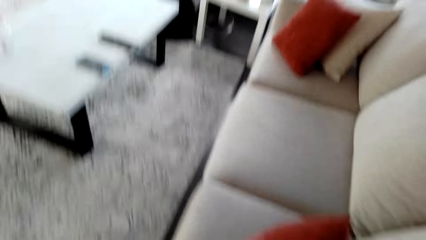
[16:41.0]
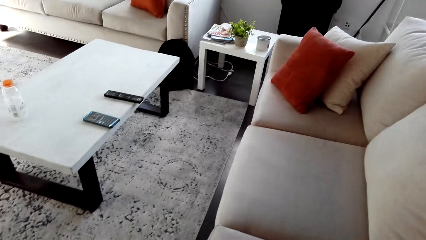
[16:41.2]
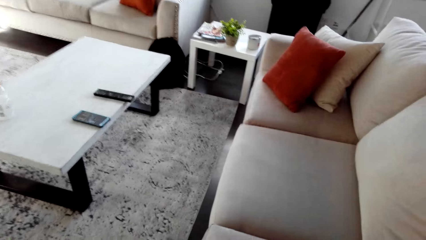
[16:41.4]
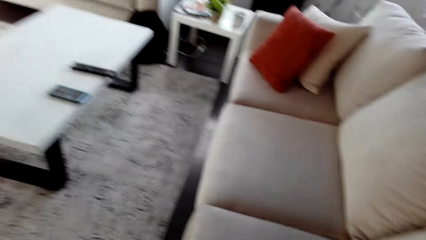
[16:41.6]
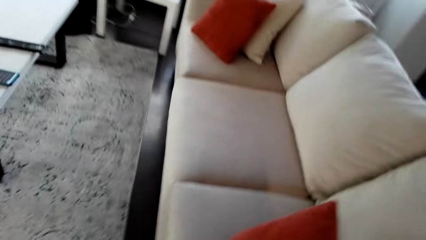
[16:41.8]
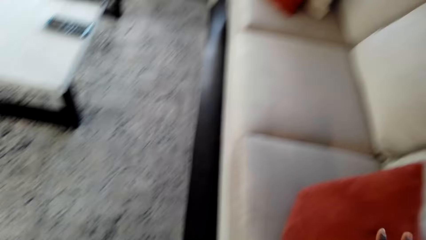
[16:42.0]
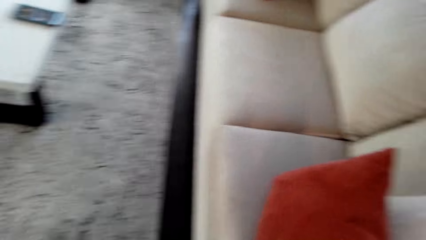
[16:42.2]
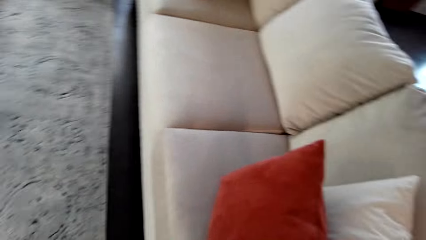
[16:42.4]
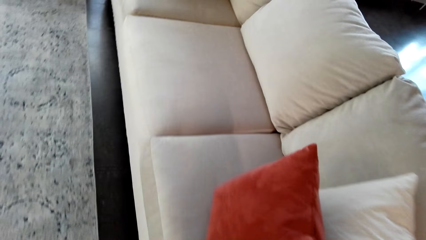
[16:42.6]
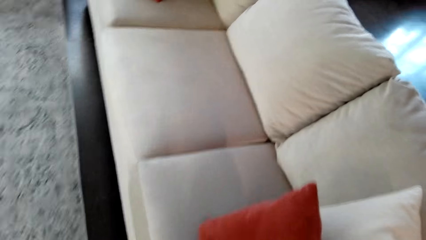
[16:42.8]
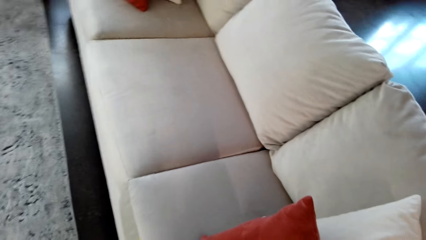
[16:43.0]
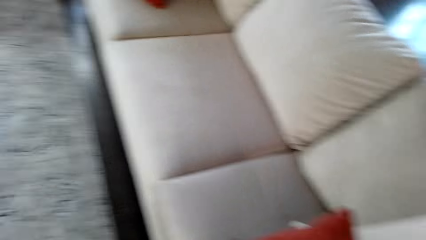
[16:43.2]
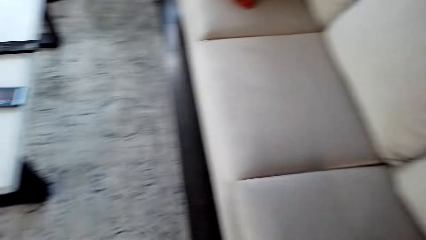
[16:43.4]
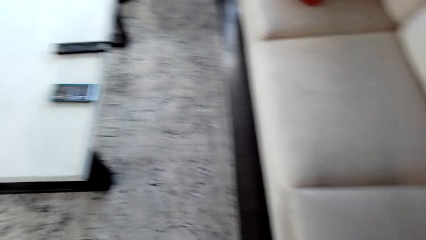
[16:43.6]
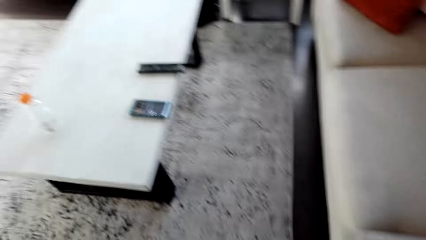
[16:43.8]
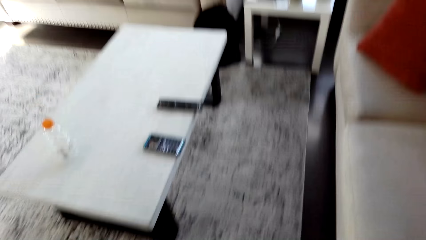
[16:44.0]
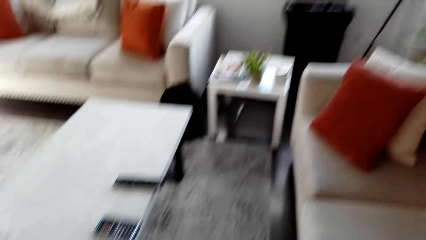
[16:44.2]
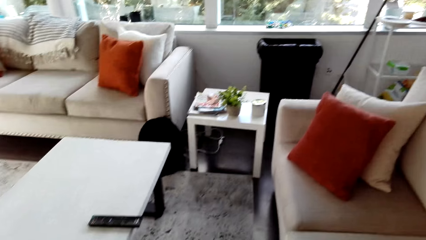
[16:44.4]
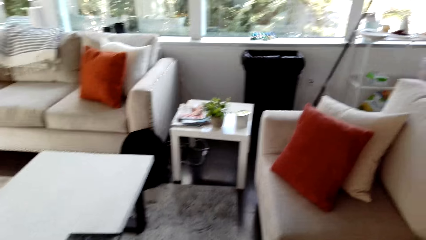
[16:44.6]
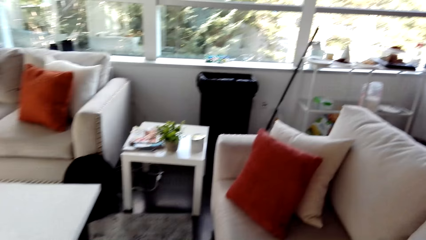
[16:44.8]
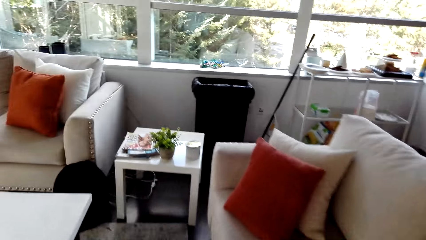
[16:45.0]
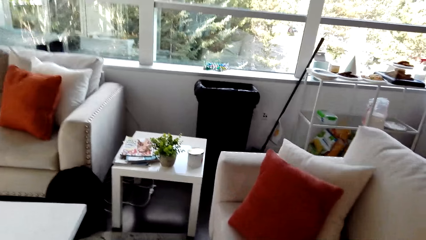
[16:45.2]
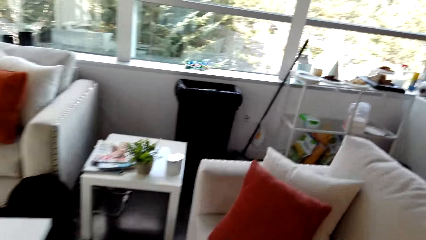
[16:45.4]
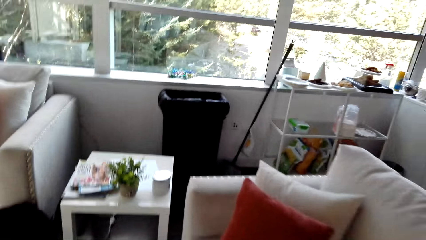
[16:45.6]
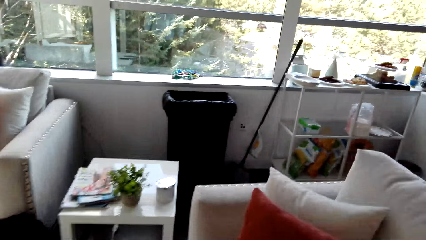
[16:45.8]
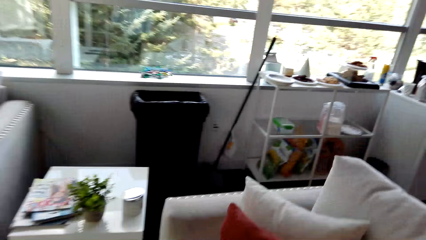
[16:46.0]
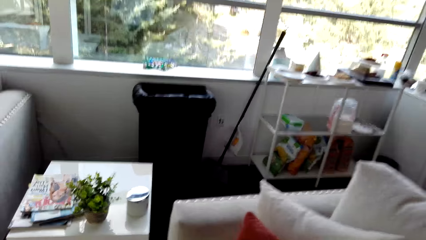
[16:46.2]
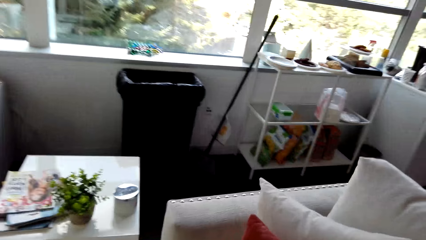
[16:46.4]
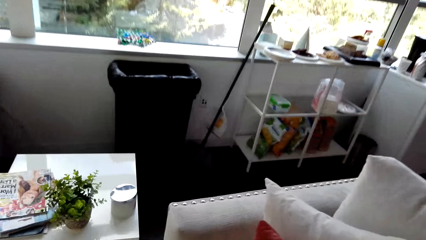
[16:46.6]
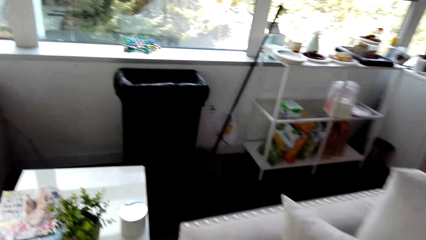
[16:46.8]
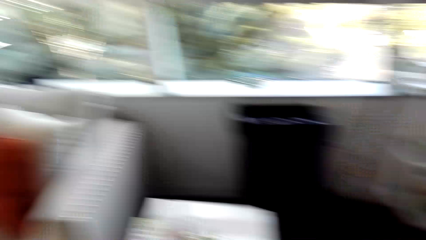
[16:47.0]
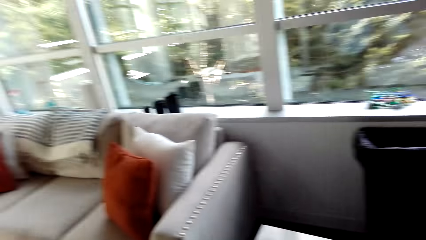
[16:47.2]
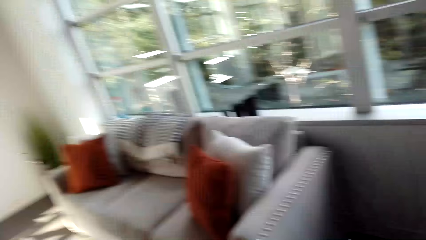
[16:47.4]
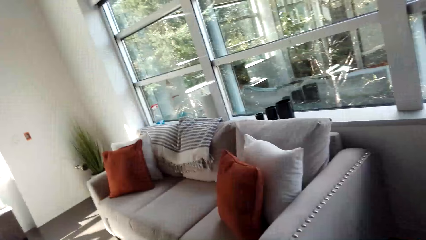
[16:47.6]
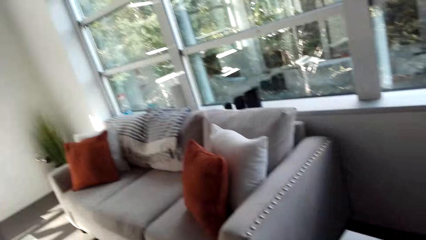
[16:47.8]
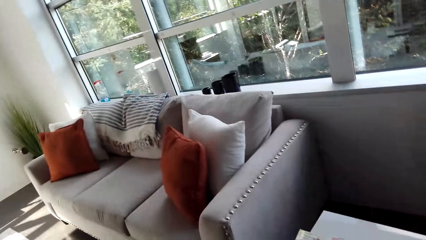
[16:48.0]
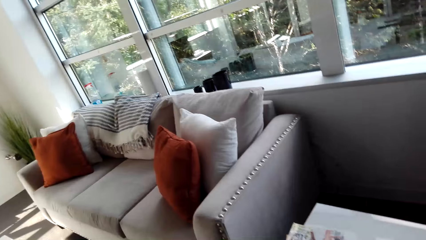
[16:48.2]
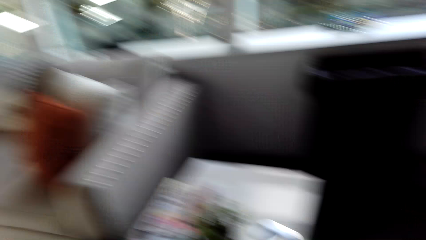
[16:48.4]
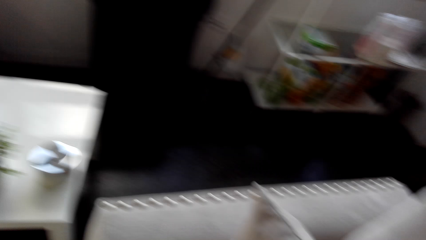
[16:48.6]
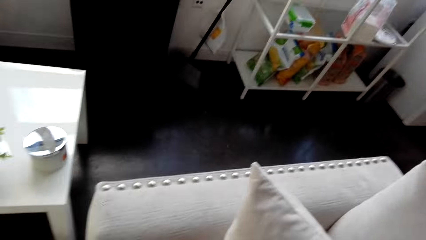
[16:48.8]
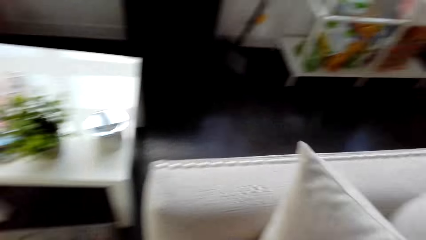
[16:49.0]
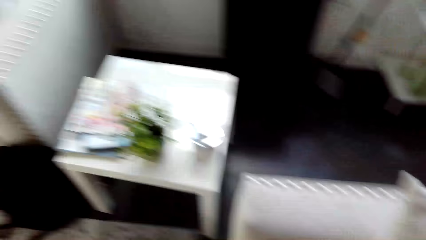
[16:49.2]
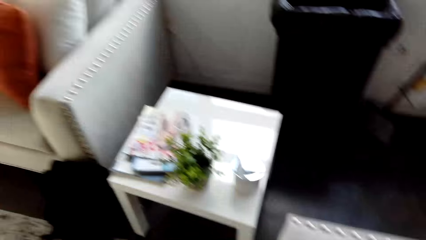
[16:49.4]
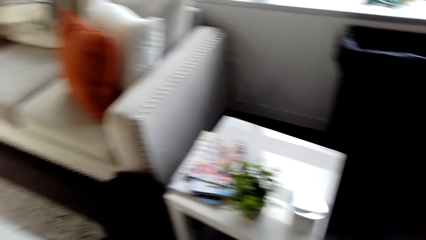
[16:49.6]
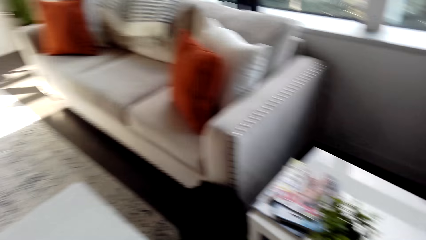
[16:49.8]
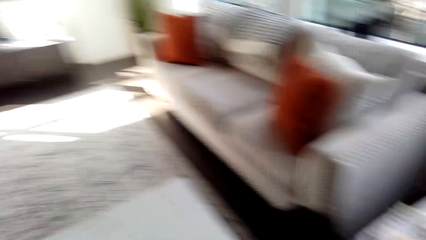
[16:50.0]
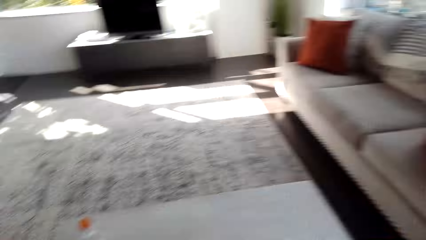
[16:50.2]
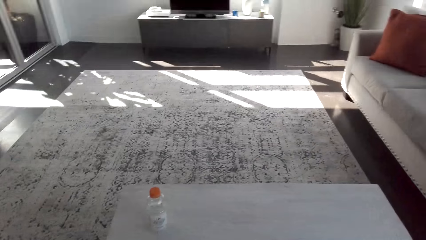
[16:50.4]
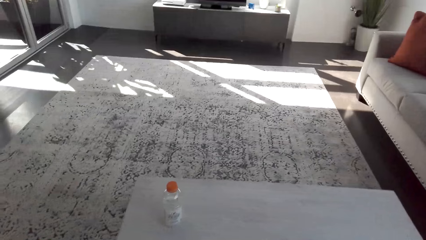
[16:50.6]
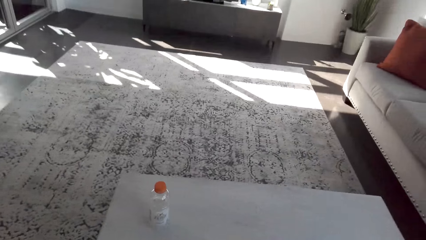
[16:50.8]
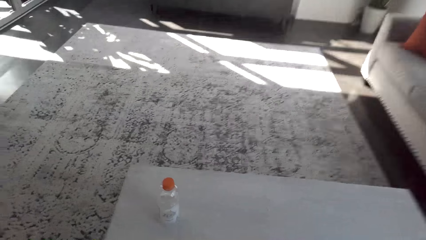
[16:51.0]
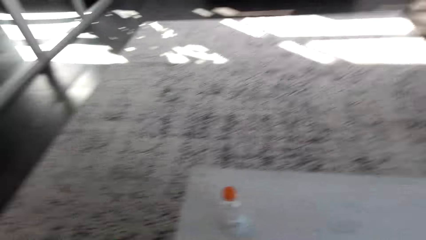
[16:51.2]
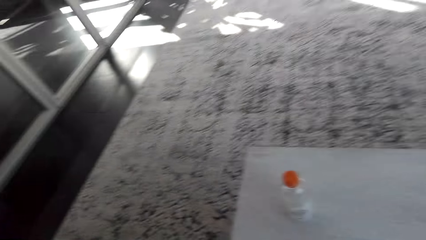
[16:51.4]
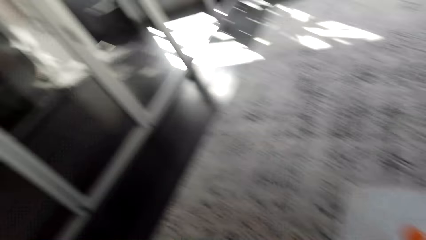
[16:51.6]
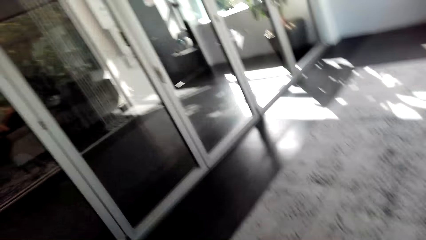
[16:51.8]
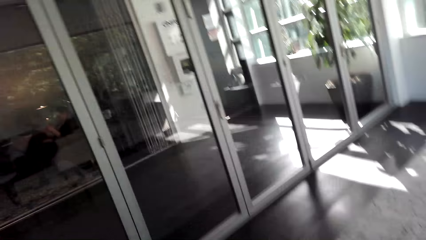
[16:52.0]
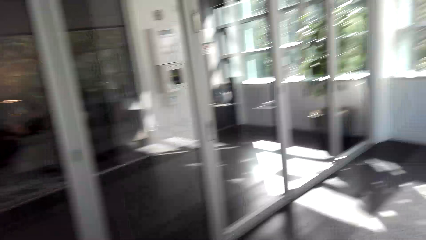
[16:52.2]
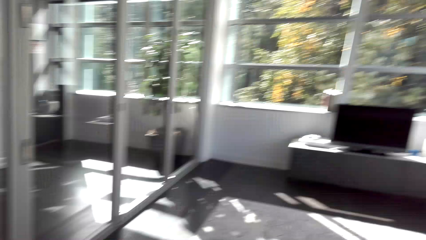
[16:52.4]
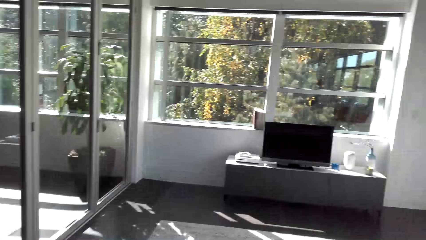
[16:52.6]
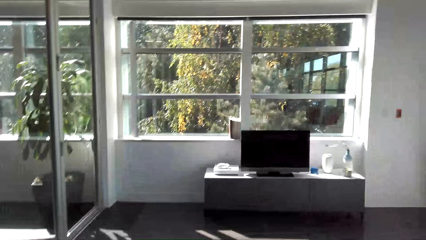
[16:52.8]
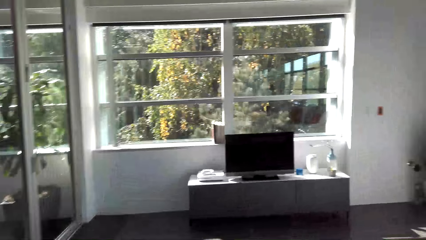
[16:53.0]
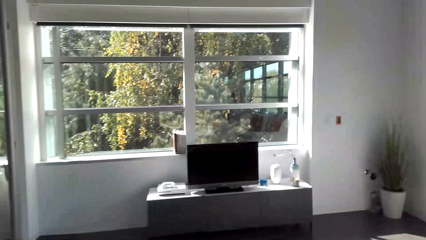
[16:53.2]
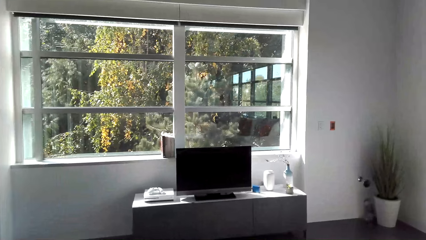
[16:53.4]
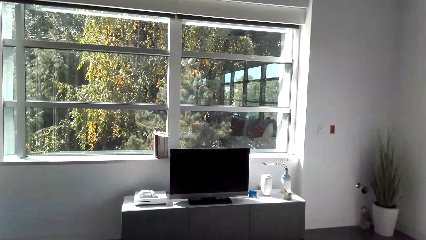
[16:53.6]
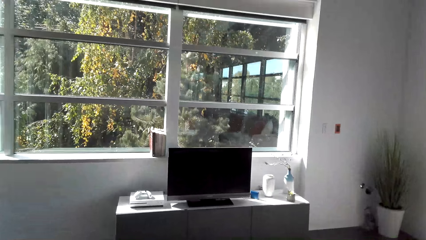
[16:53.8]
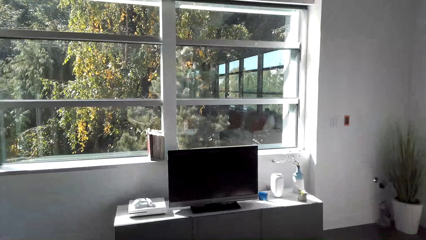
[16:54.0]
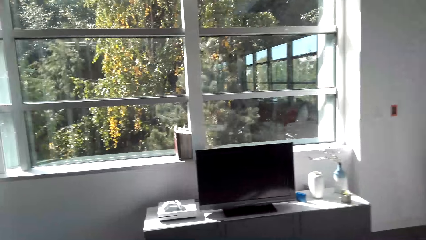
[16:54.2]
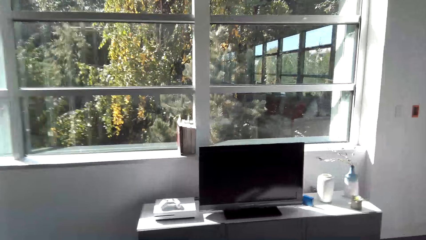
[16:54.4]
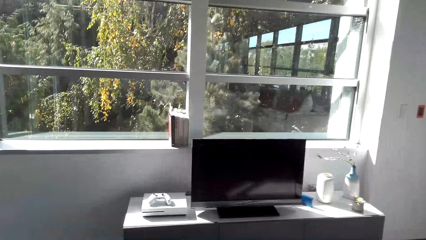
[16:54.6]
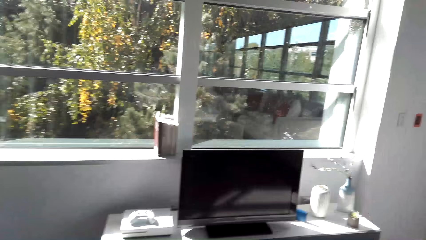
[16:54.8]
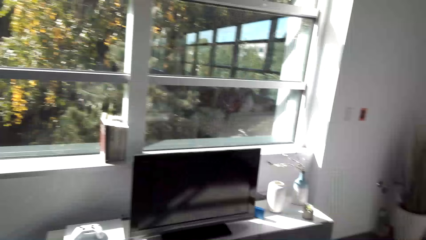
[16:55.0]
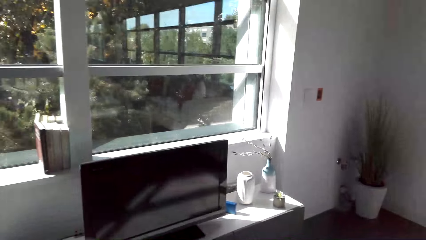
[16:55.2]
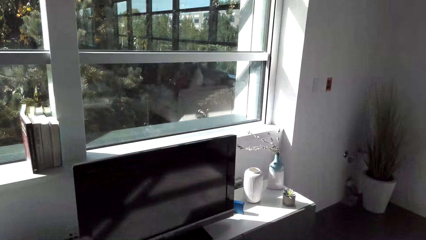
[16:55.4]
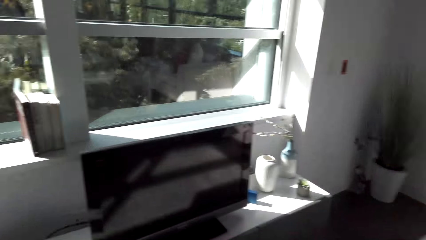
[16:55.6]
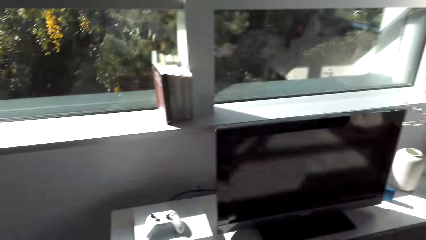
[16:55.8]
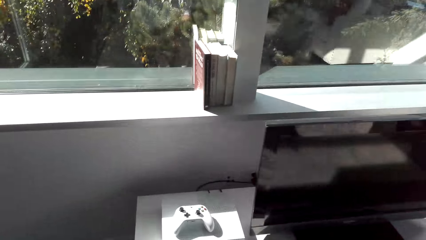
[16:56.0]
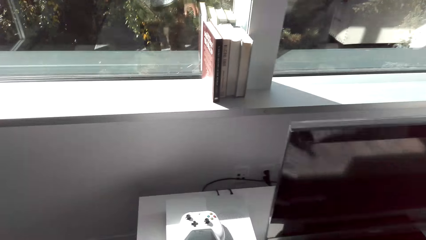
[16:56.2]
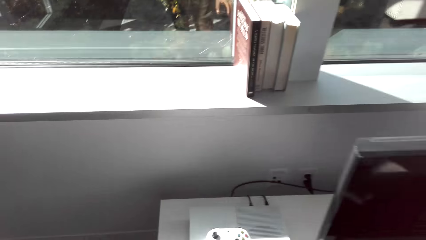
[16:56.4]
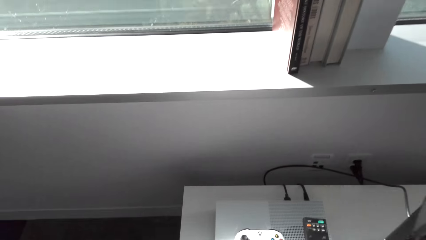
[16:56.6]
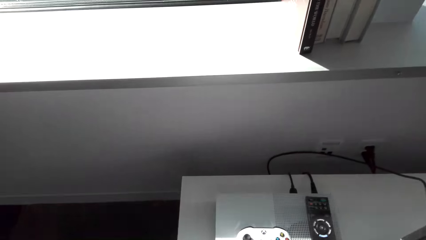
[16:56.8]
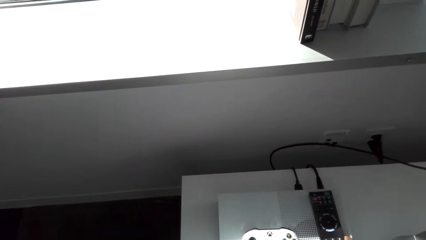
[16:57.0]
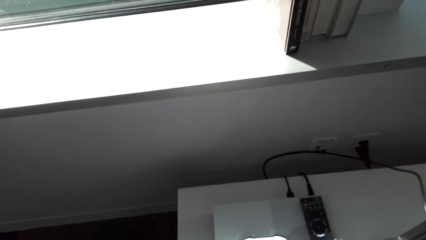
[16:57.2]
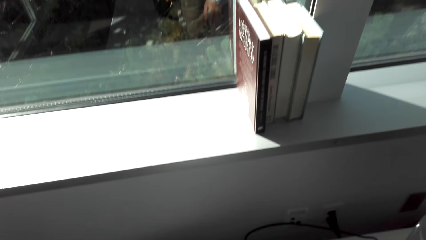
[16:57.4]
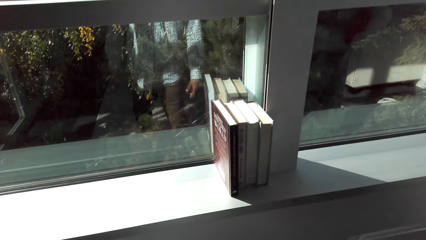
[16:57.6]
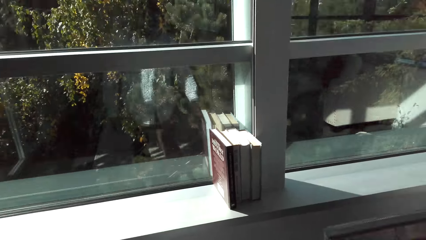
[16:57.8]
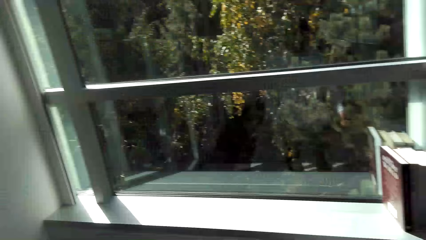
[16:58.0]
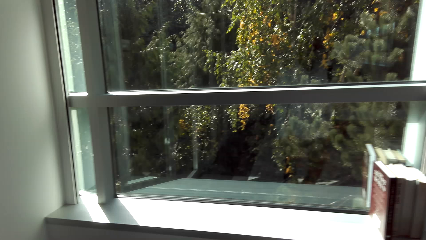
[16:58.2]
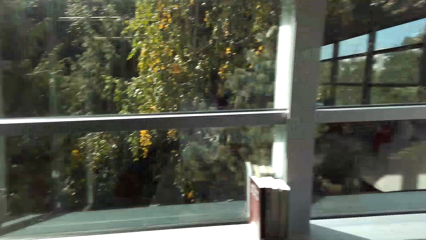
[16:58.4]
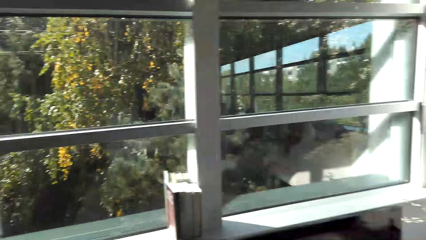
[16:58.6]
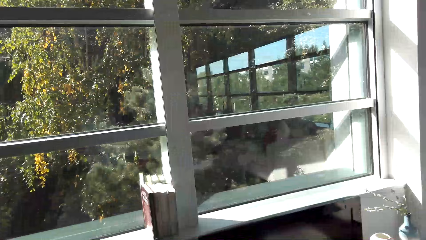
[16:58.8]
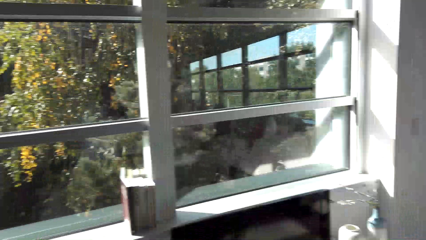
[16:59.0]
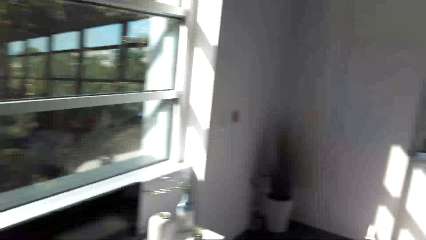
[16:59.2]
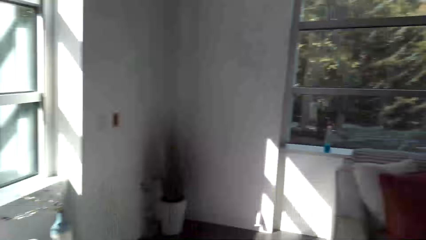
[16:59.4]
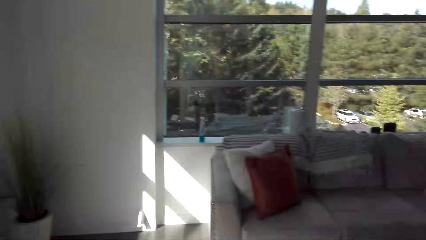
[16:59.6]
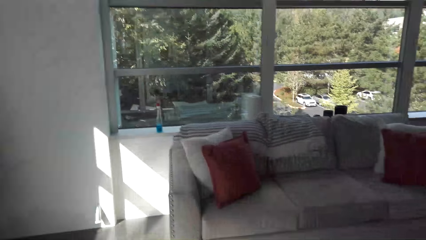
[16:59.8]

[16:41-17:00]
The camera wearer walks across the house. They look around. They walk around. They take the PS4.
